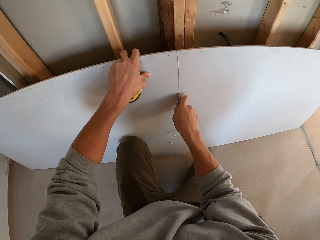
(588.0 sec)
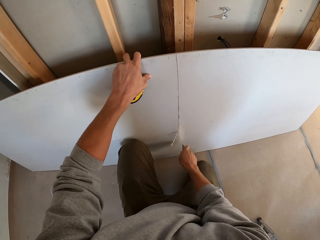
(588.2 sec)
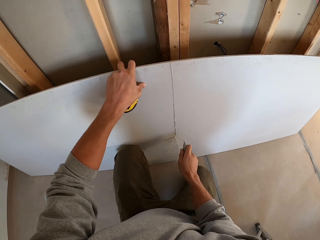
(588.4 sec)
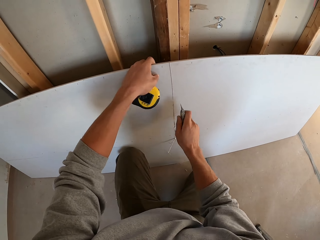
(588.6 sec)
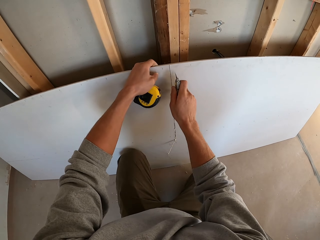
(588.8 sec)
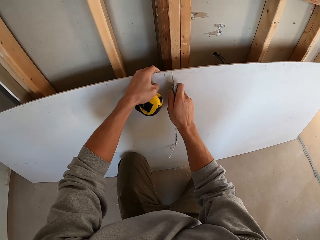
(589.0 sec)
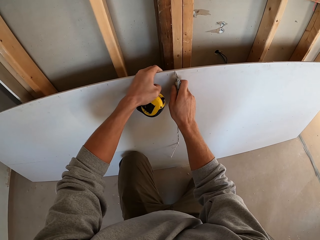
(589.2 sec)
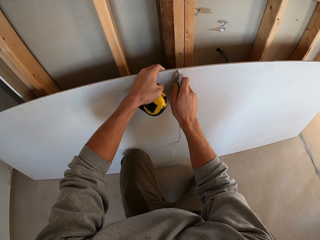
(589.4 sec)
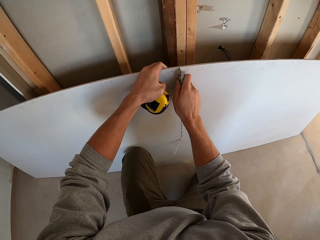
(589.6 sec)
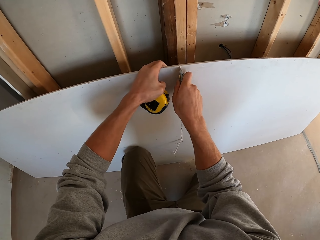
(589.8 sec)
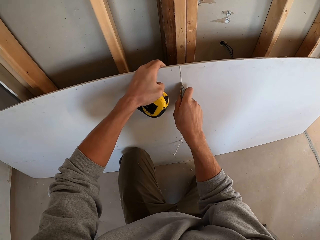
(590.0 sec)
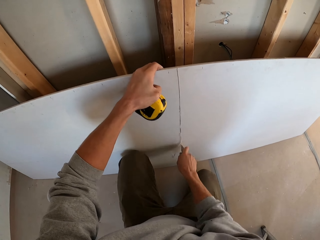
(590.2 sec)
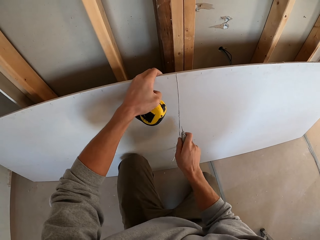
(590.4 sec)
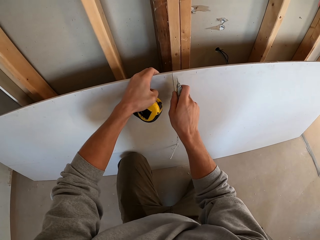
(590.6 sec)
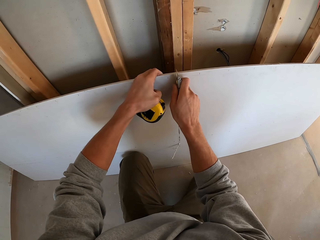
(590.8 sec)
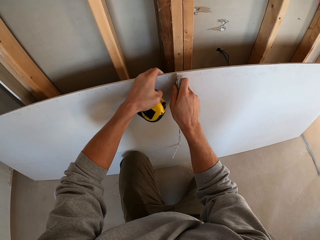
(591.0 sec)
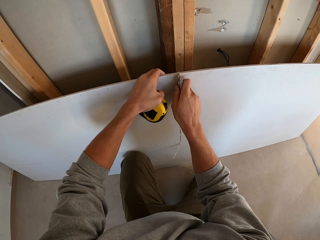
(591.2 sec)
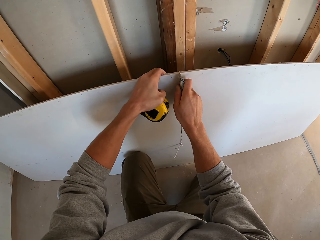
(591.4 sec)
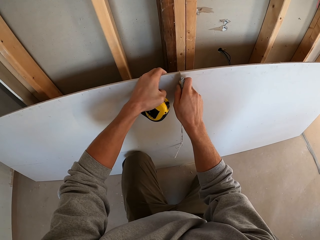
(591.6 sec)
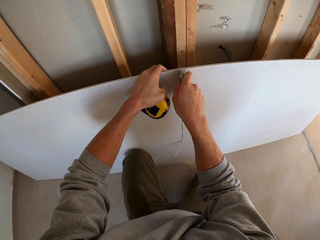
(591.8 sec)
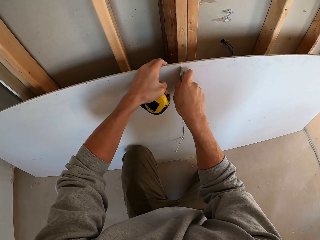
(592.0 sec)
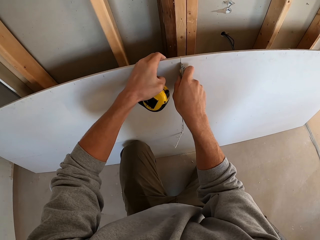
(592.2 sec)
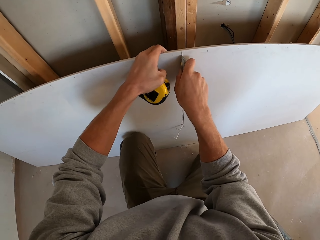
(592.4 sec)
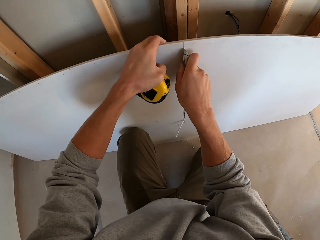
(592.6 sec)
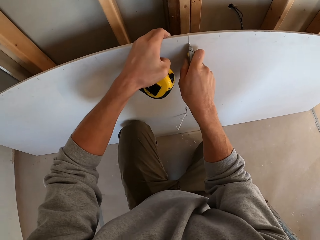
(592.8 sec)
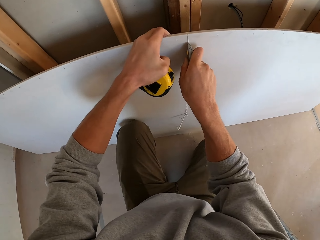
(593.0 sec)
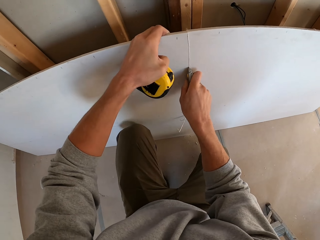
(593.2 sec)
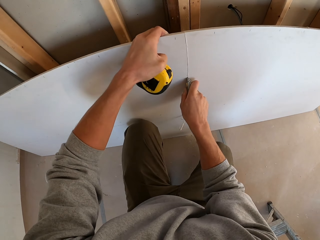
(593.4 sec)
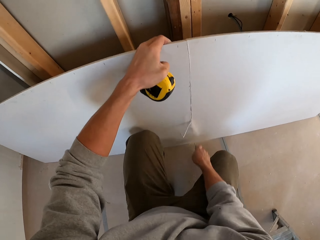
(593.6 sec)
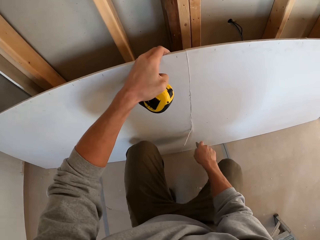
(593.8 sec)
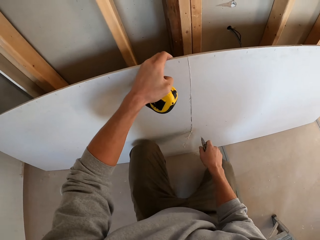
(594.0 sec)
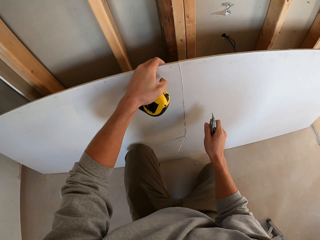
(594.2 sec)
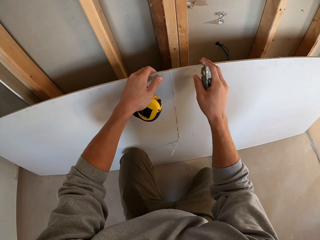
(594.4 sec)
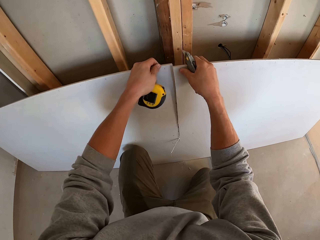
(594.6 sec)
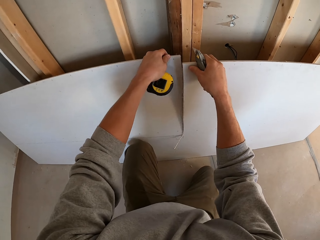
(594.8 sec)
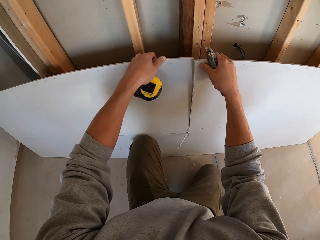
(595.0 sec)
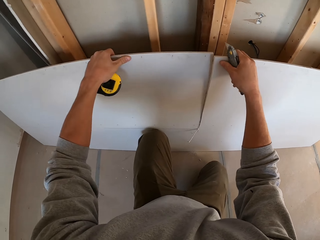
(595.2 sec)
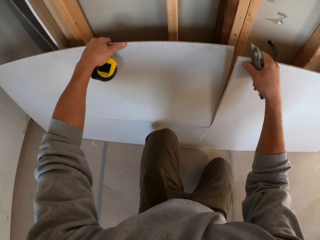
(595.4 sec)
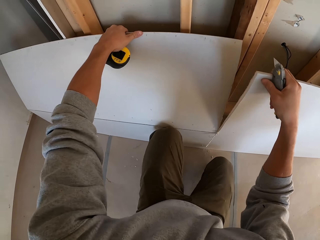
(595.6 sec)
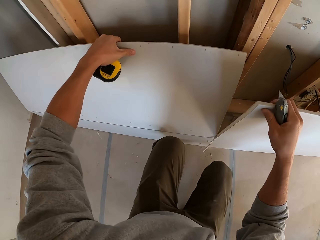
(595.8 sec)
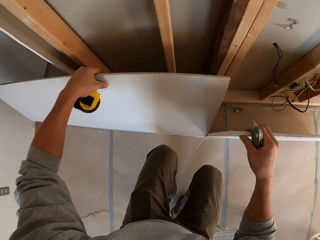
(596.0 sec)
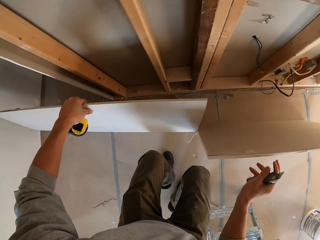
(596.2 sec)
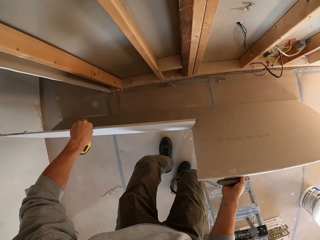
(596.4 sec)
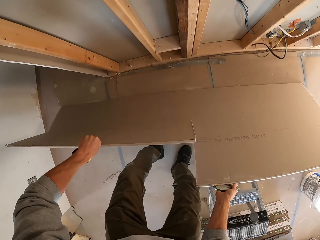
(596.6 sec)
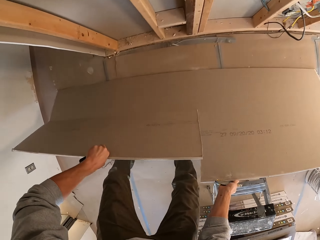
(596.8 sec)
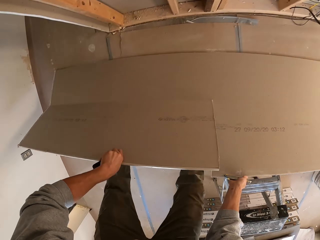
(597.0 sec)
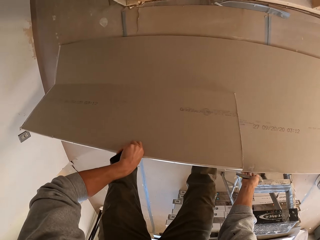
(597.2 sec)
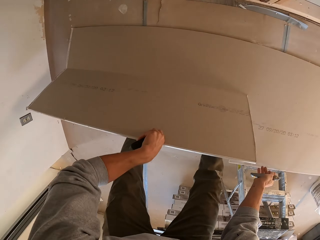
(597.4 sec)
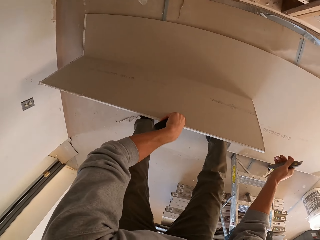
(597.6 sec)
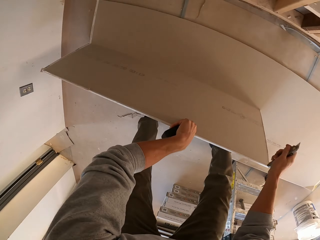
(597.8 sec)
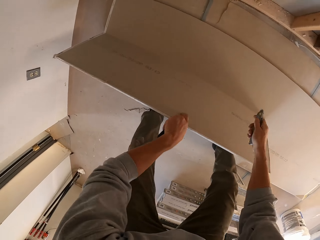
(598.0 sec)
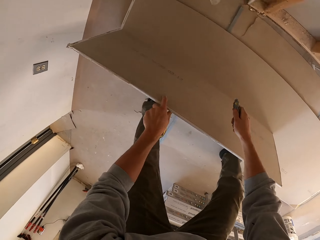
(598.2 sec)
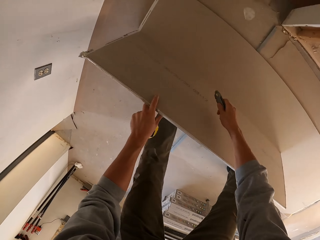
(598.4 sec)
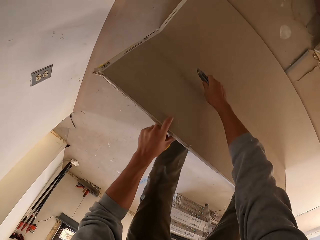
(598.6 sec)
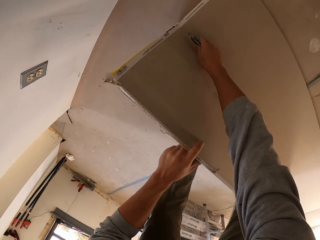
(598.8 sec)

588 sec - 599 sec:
The camera wearer holds the ceiling board. They break the board. They bend down.

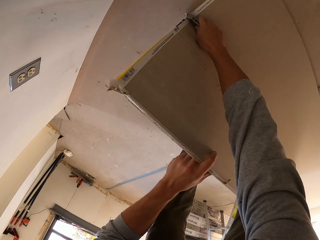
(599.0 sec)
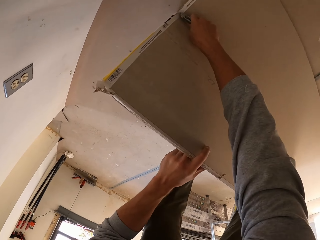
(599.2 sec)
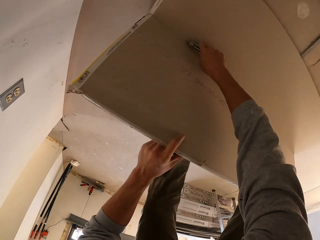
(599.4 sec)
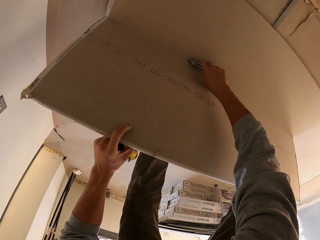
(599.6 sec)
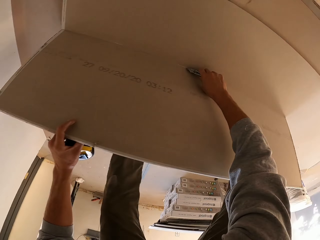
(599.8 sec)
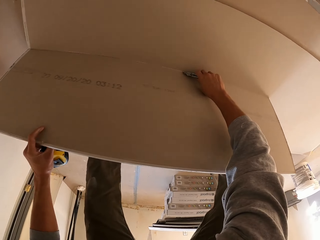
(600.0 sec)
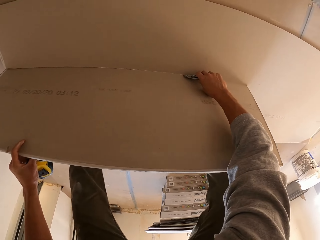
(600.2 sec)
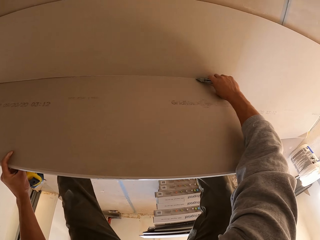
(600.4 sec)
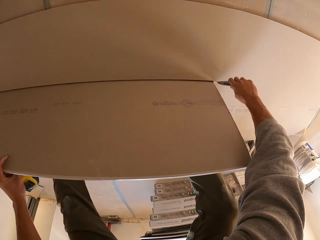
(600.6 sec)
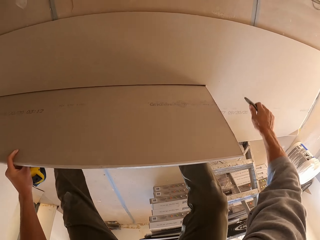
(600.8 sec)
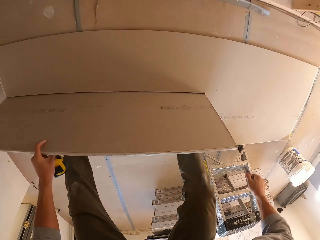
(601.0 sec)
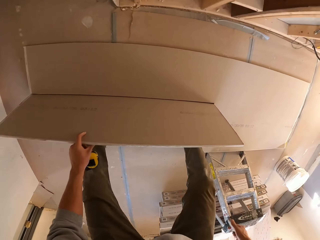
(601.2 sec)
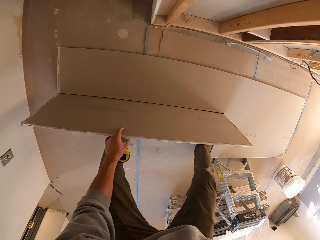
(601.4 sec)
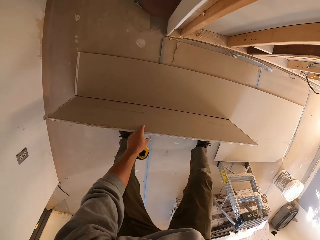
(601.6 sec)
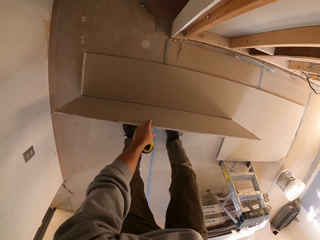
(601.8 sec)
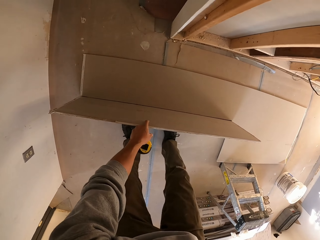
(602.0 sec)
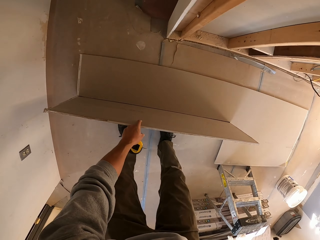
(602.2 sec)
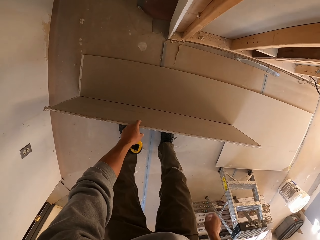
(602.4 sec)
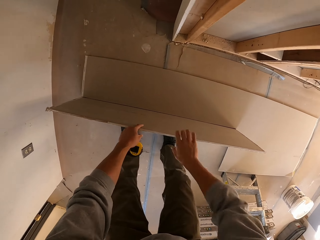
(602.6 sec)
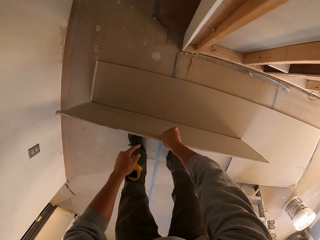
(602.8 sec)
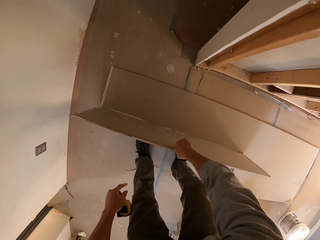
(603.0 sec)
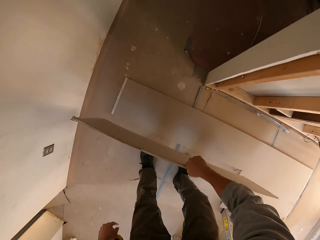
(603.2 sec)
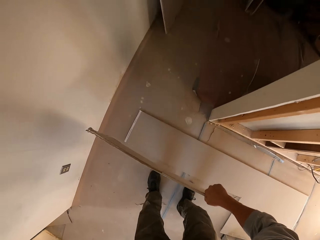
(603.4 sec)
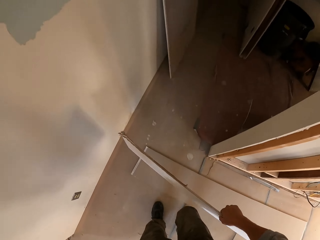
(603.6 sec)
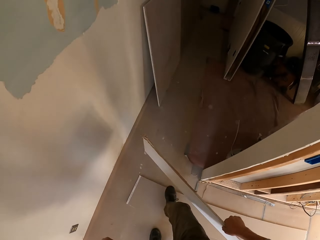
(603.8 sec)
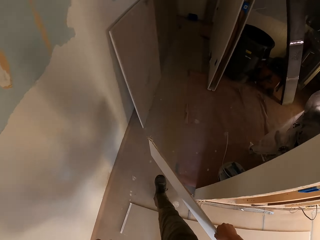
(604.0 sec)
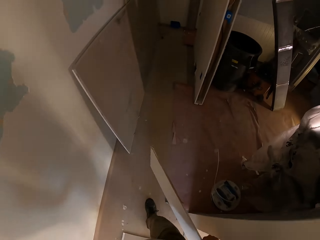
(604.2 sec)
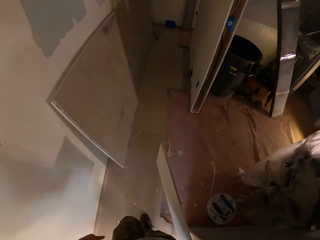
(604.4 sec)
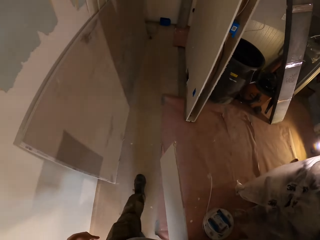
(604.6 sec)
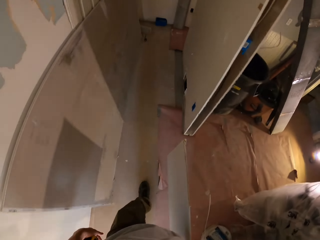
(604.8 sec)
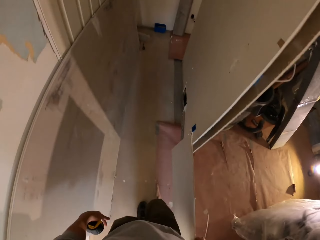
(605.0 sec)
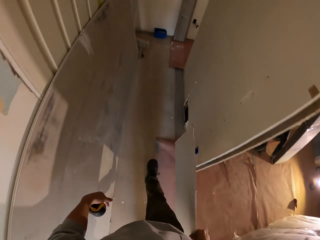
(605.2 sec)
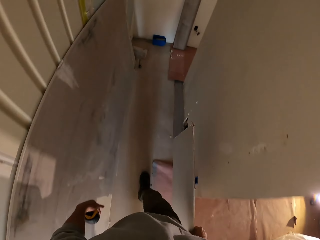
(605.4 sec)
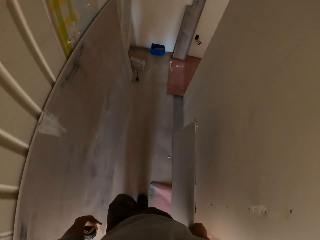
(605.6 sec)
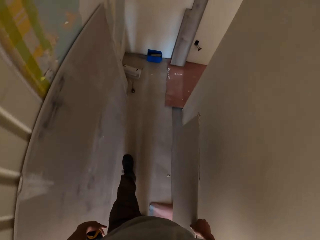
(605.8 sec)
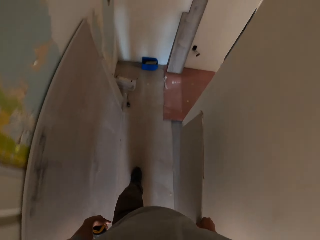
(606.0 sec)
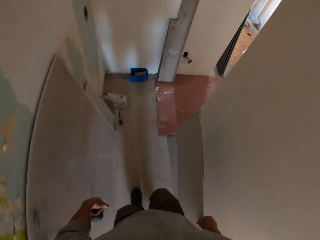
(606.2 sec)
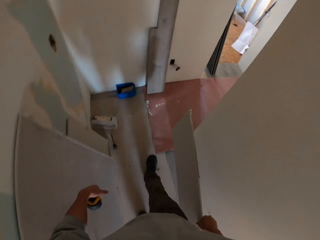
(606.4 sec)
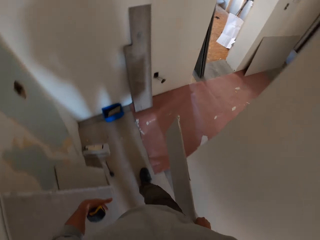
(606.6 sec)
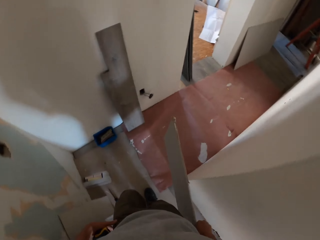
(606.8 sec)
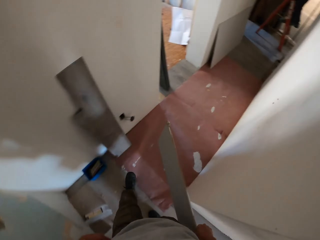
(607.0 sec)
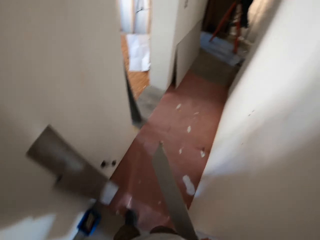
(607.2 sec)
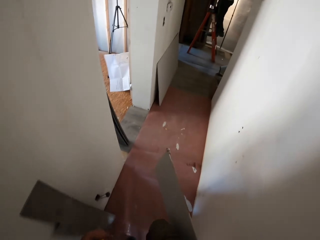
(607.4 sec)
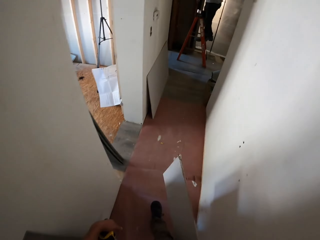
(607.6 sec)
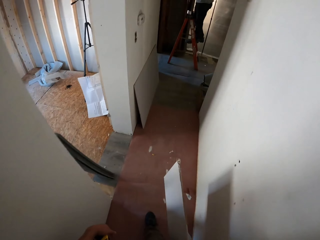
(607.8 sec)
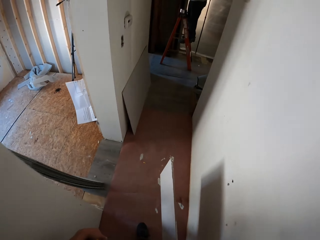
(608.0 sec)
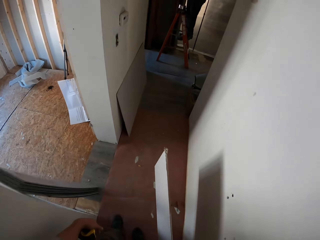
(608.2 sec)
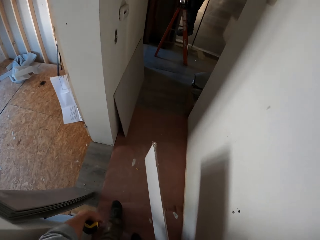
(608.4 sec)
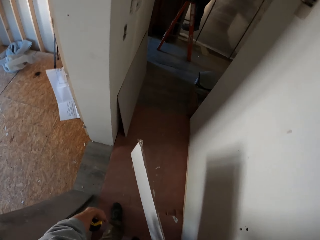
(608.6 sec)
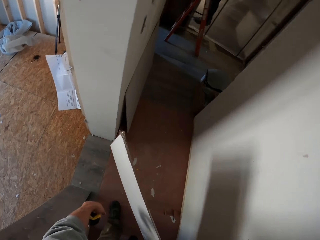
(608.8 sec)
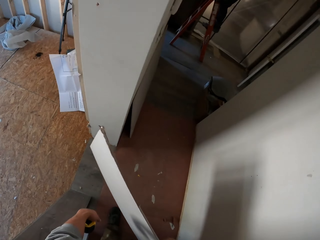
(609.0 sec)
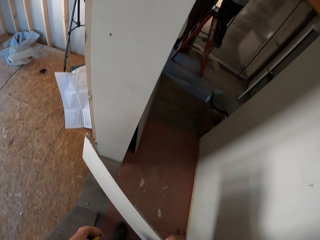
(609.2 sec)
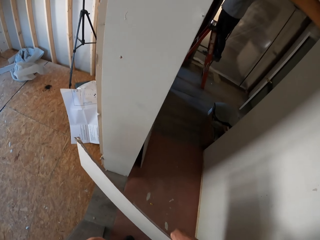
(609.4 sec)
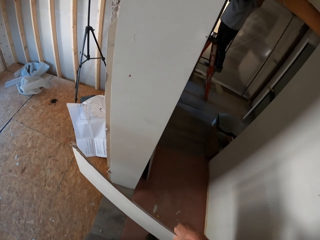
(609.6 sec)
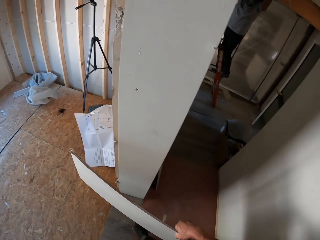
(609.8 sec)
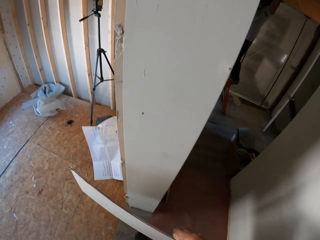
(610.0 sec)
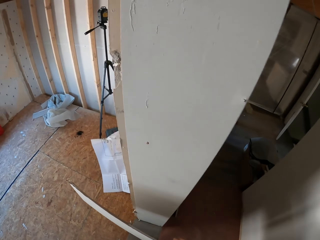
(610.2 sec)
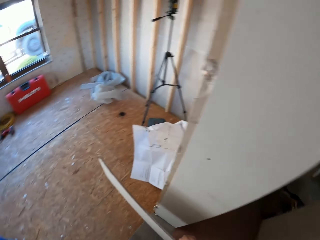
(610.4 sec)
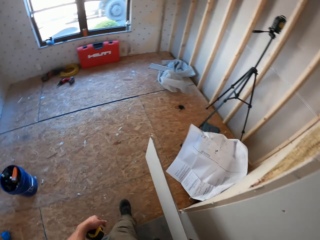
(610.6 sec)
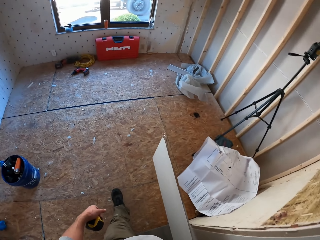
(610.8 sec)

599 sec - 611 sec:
The camera wearer cuts the ceiling board with a cutter. They hold the board. They stare at the ceiling board. They pick up the ceiling board. They walk around the apartment.
